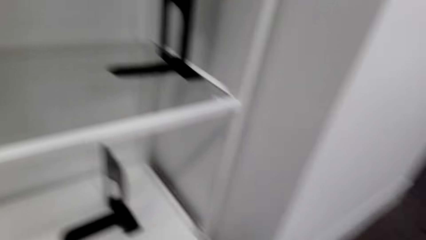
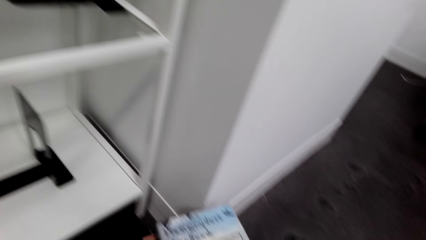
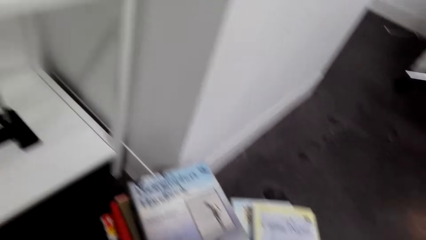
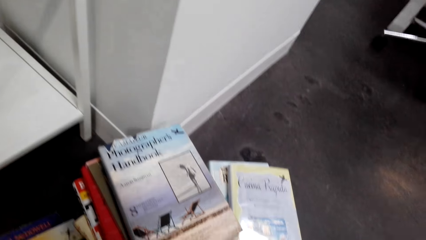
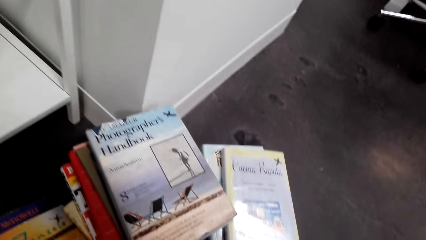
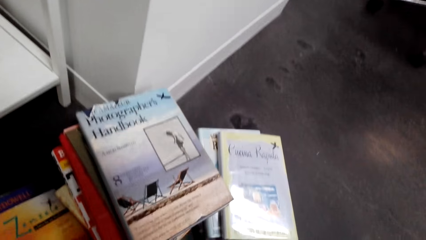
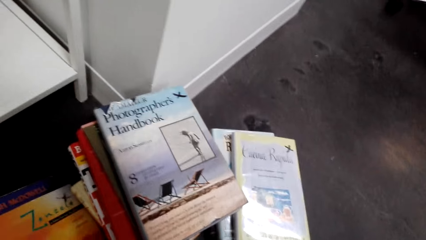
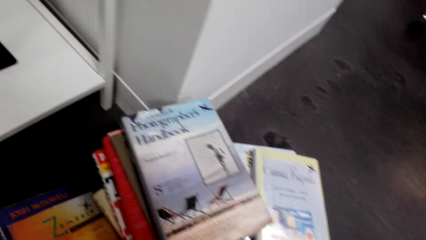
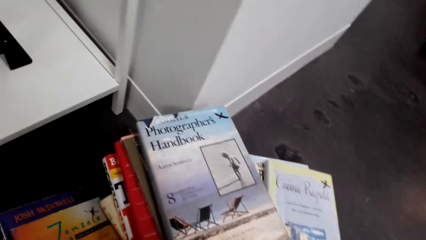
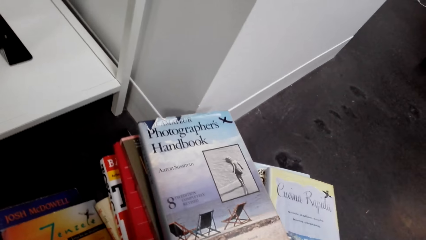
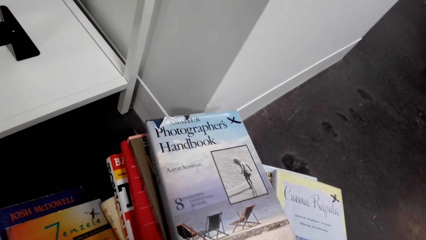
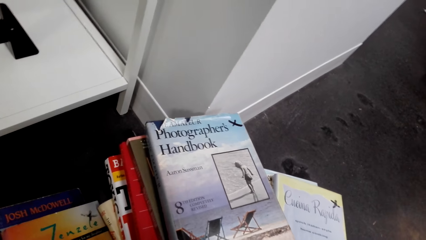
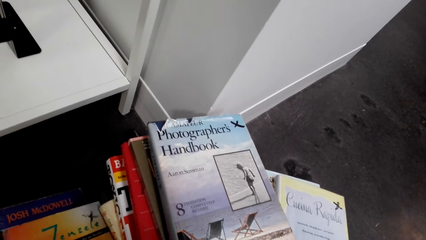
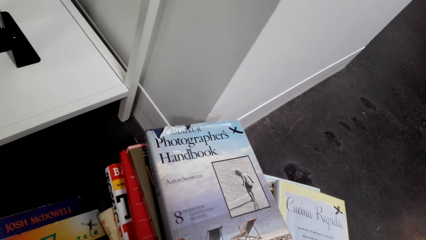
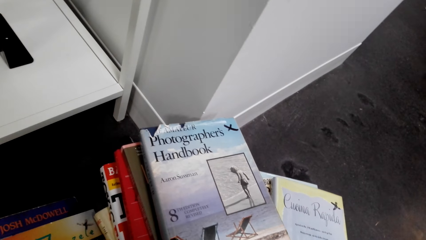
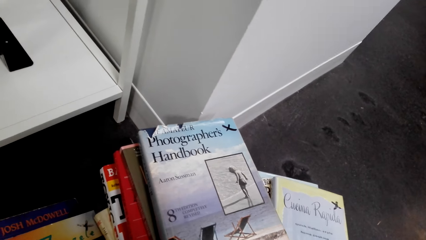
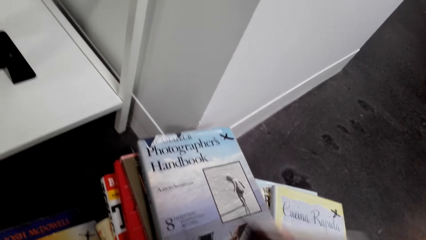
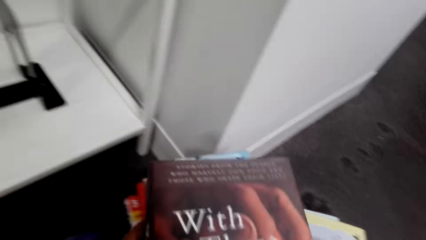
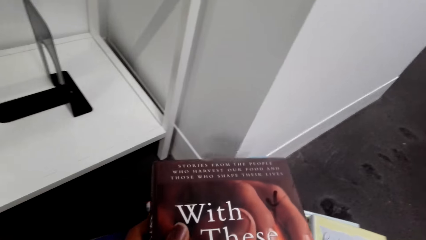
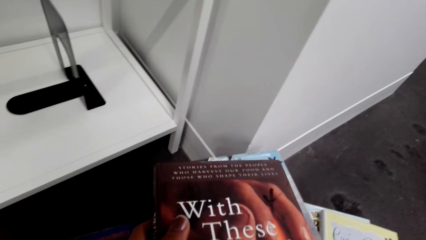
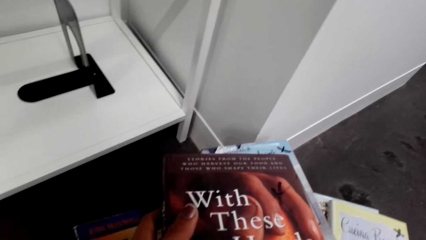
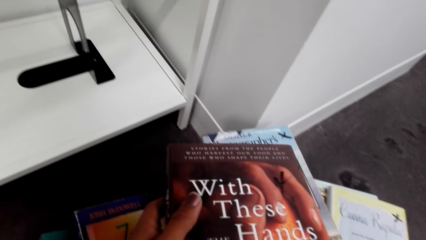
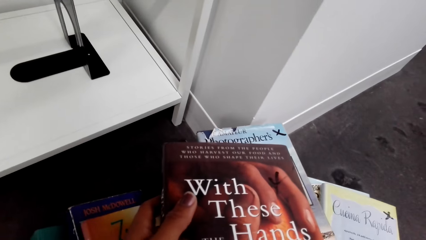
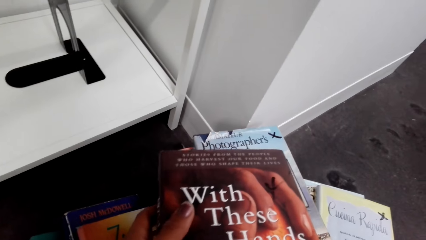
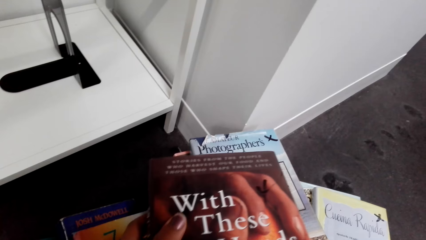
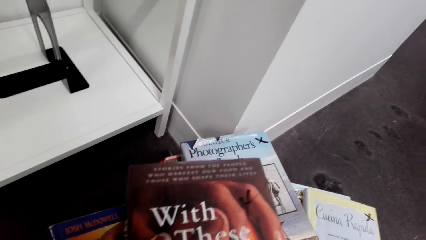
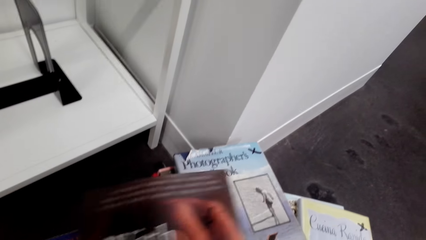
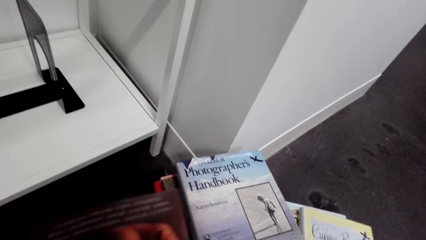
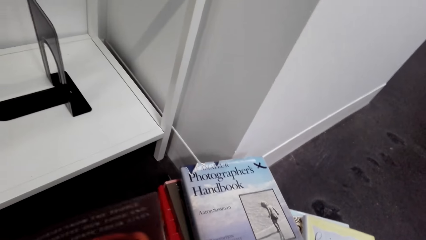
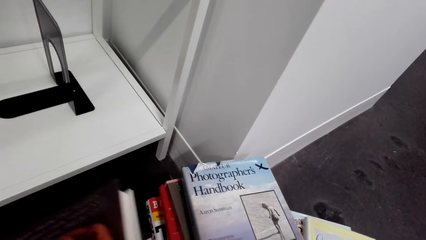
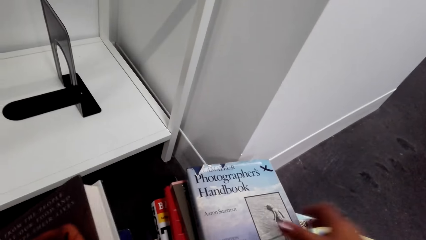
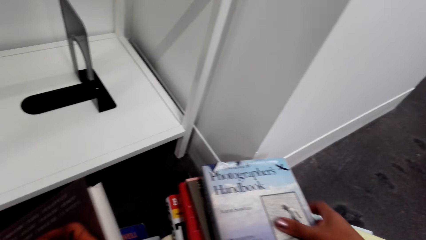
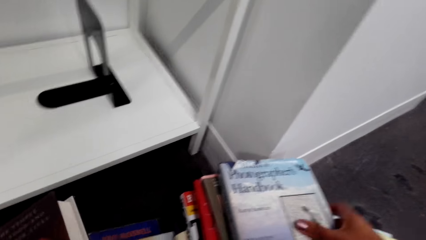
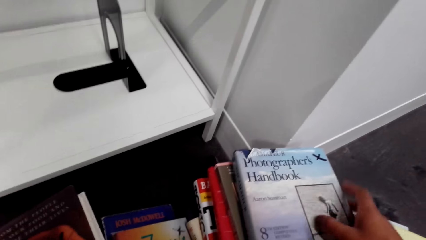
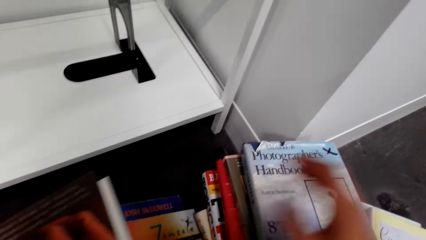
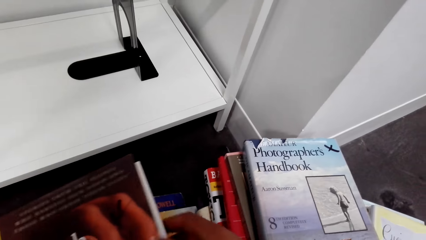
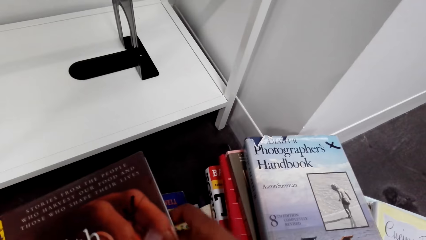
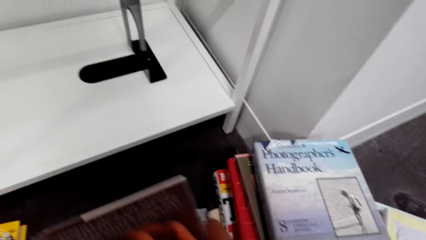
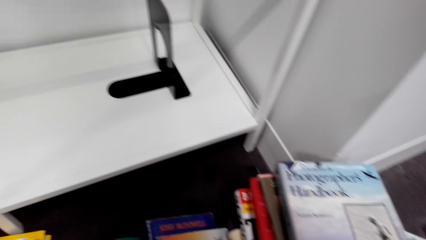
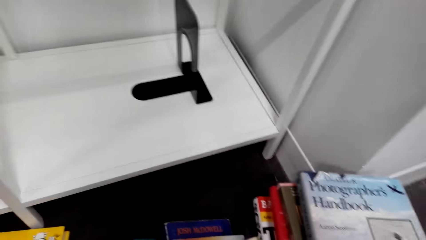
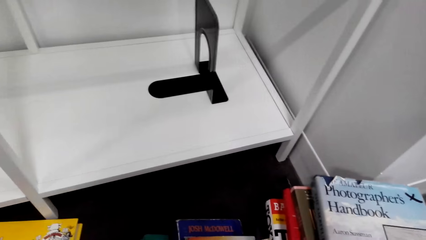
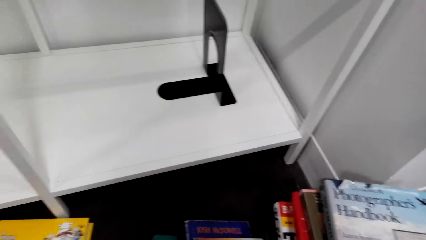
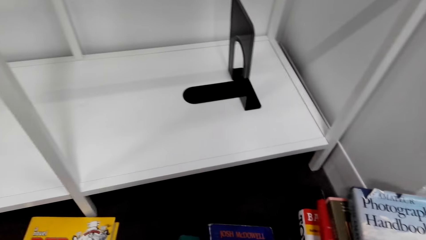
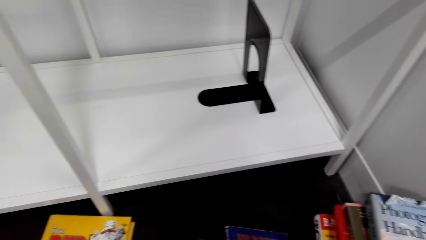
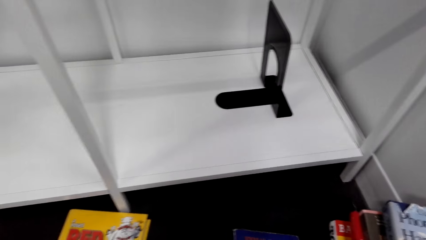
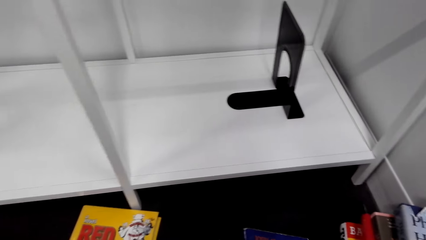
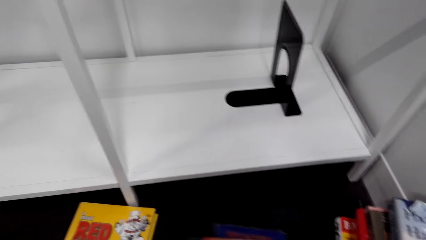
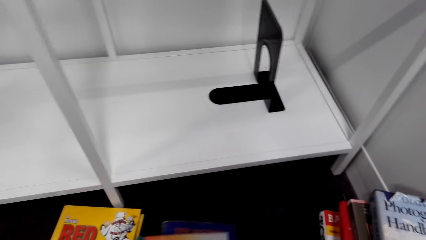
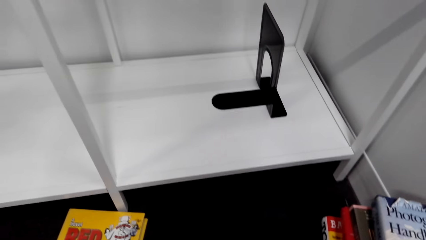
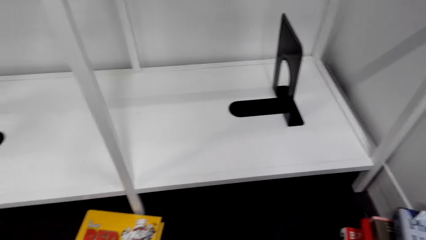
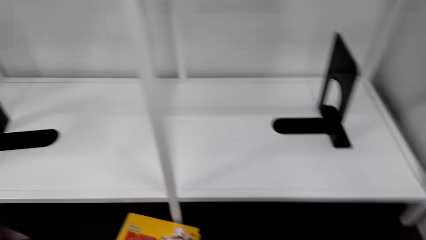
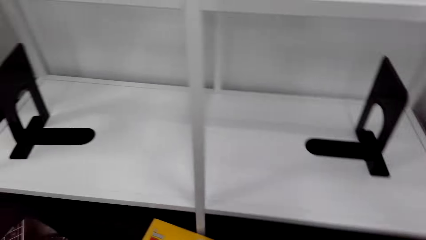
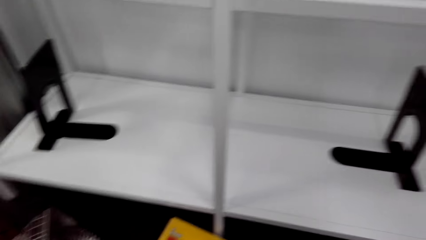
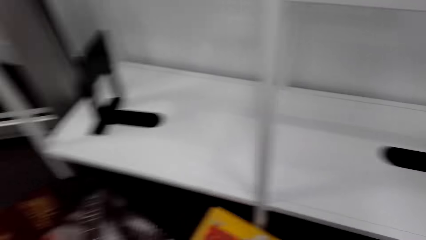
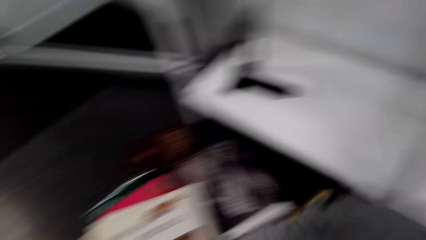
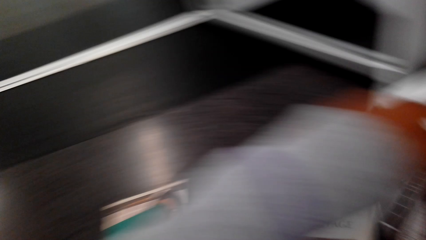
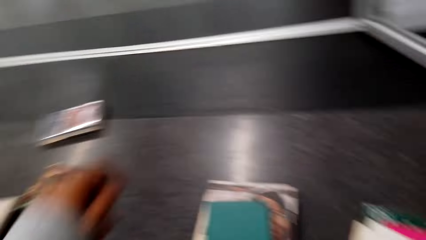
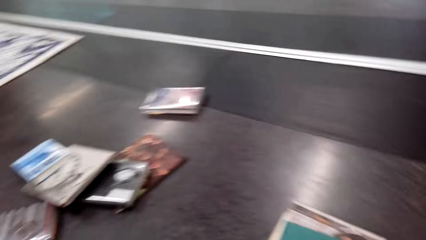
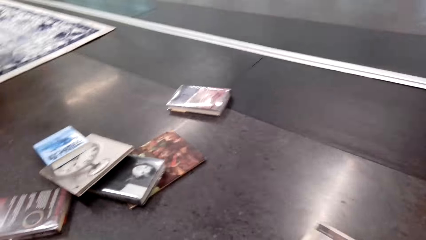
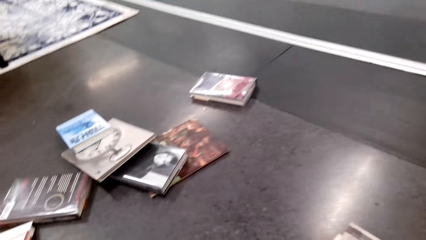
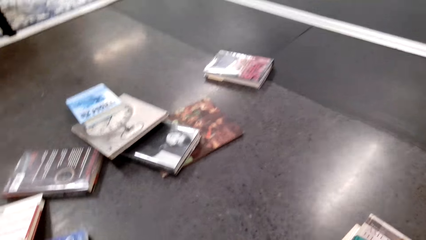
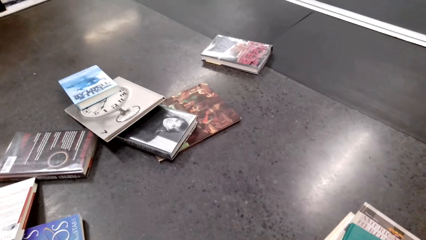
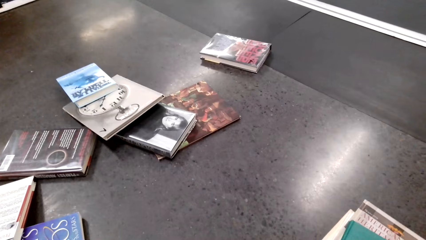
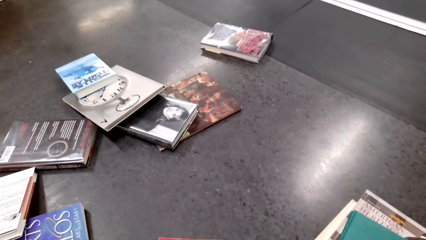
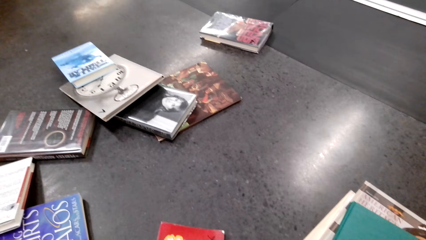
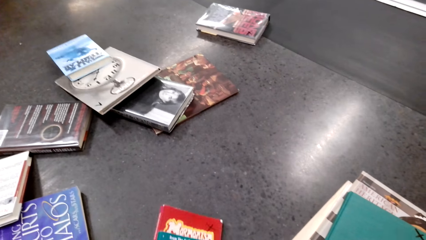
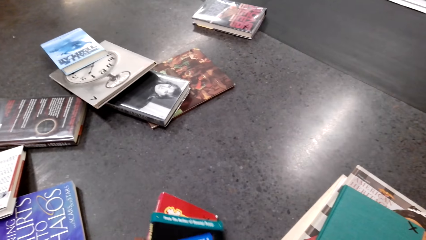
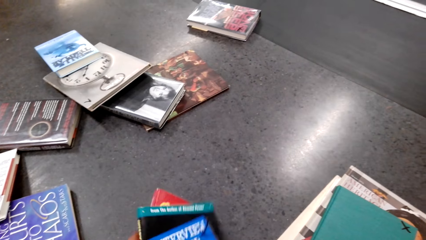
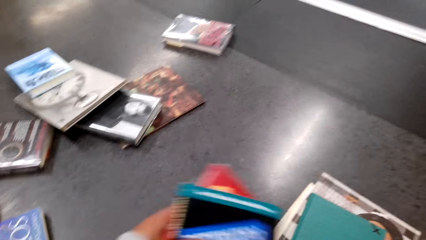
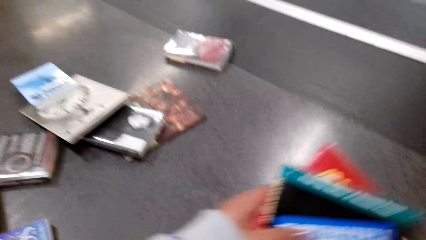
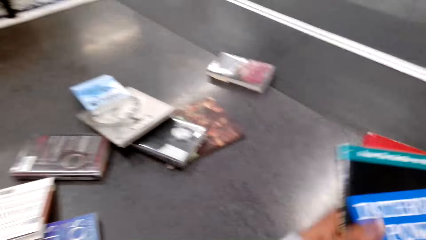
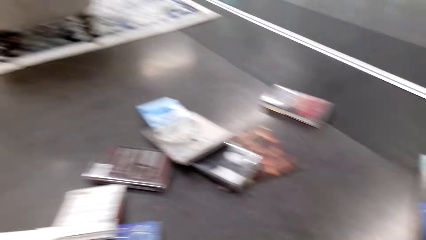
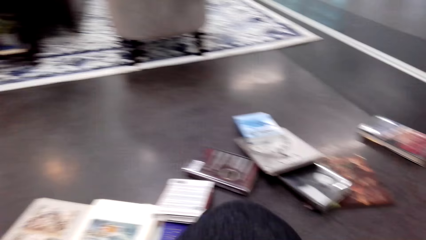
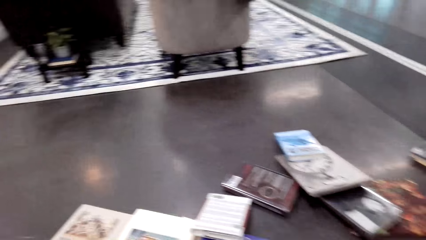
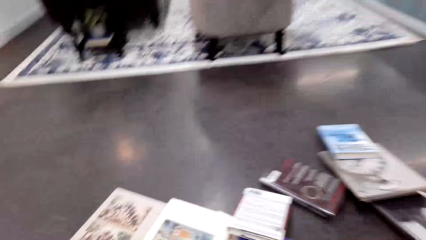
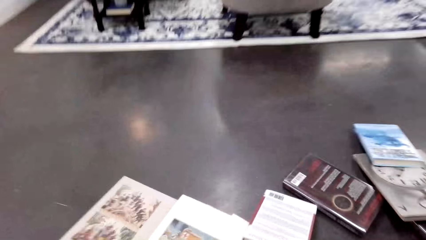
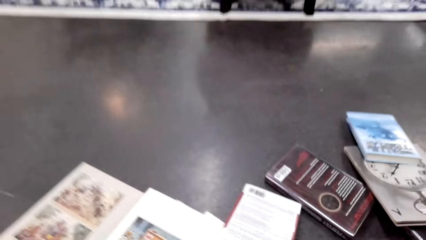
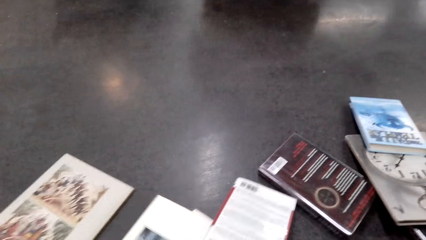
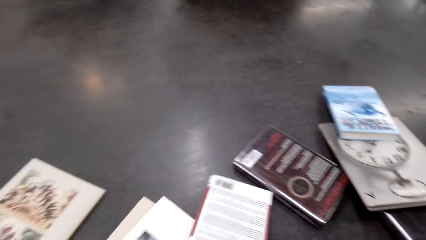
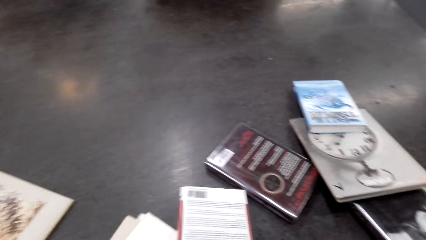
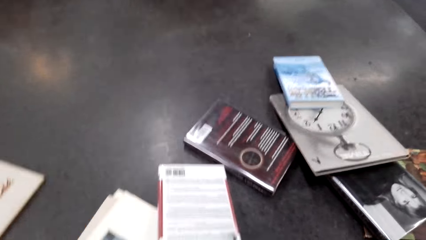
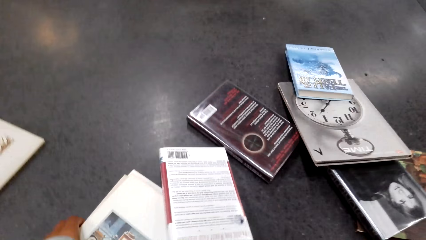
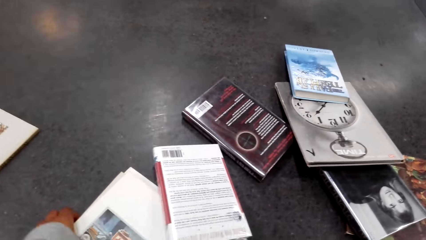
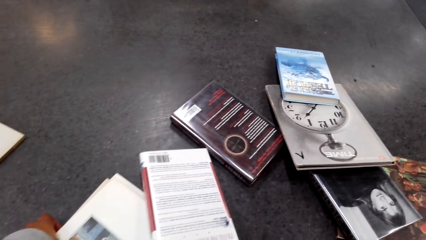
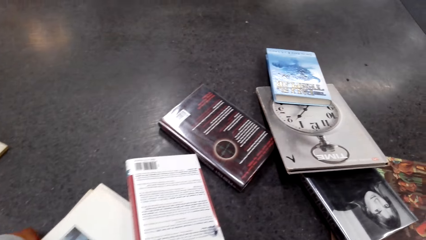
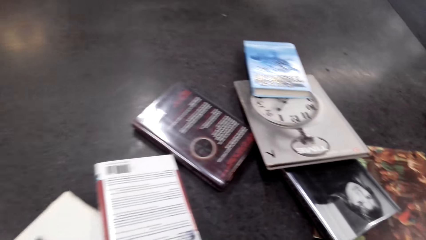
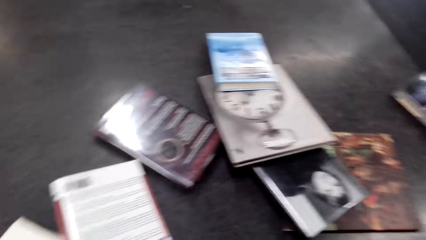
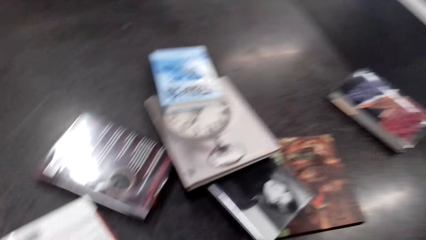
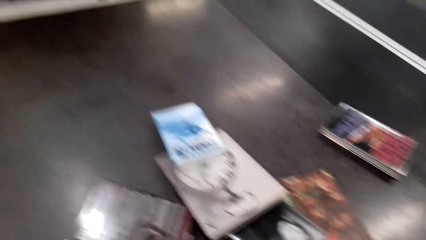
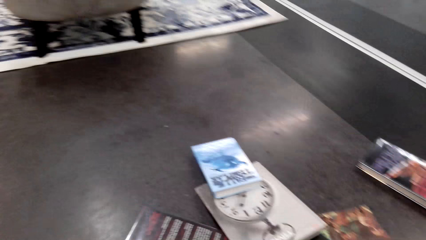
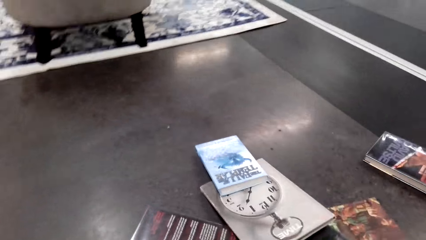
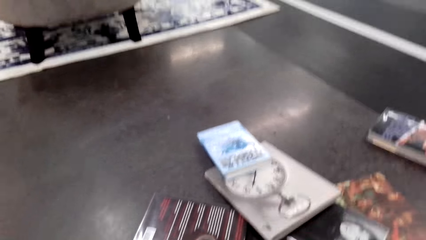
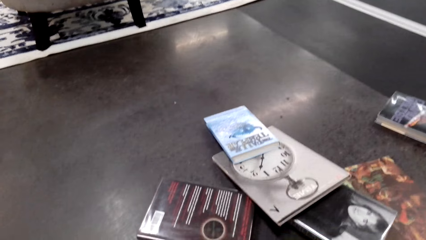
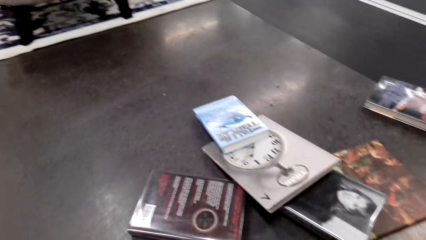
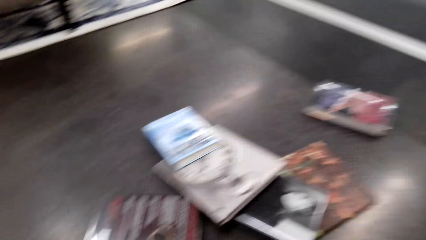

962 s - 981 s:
The camera wearer looks at the book. They look around. They pick the books from the floor. They move the books on the shelf.
